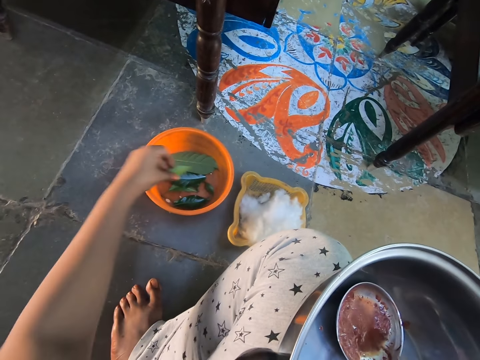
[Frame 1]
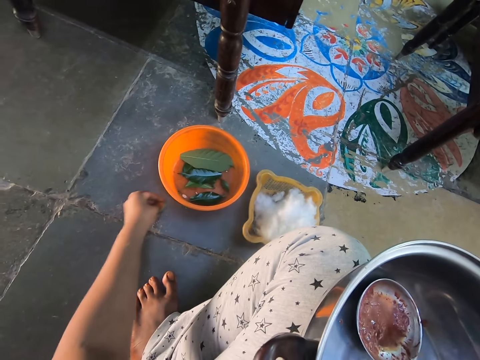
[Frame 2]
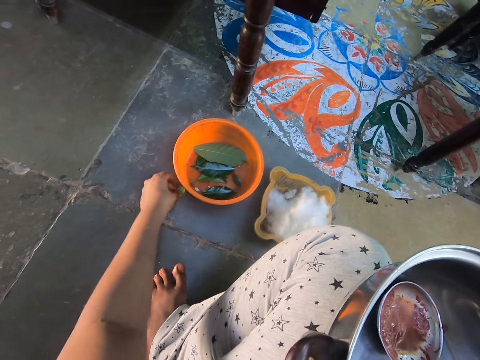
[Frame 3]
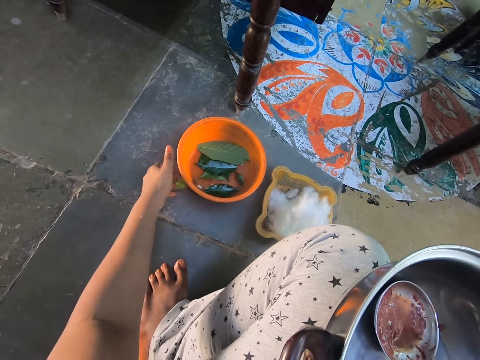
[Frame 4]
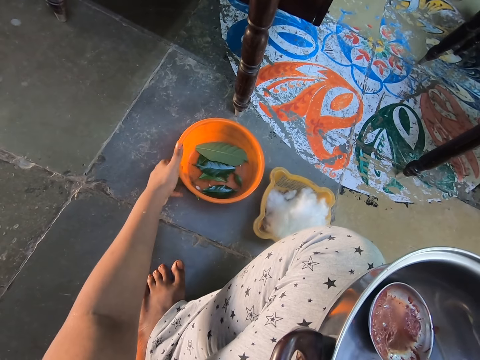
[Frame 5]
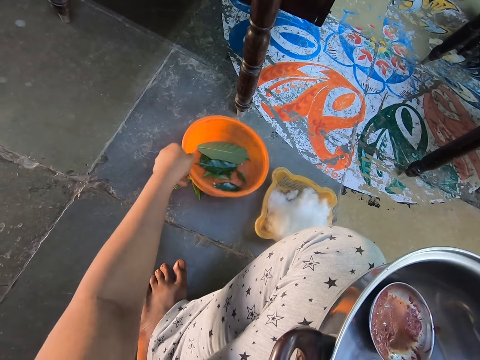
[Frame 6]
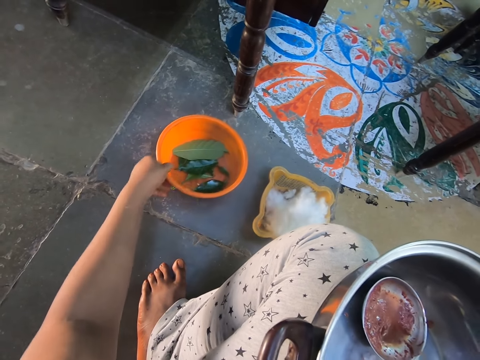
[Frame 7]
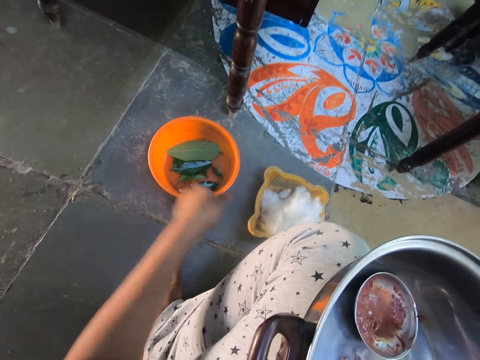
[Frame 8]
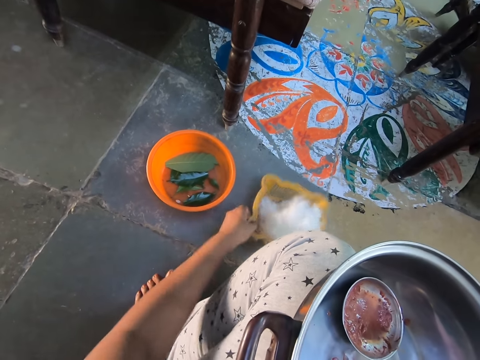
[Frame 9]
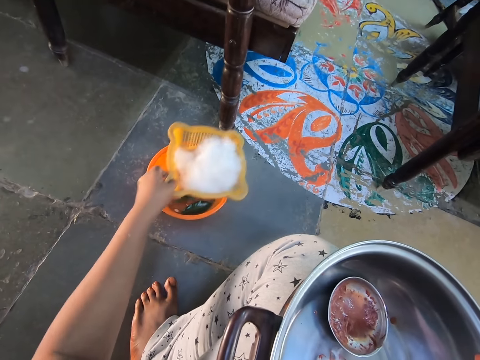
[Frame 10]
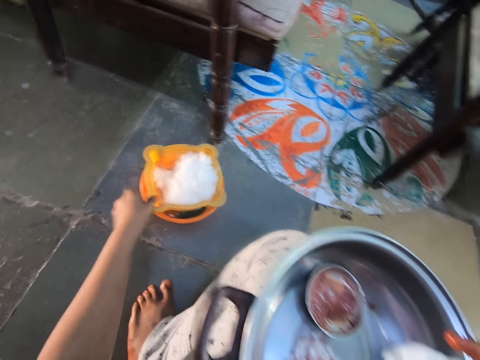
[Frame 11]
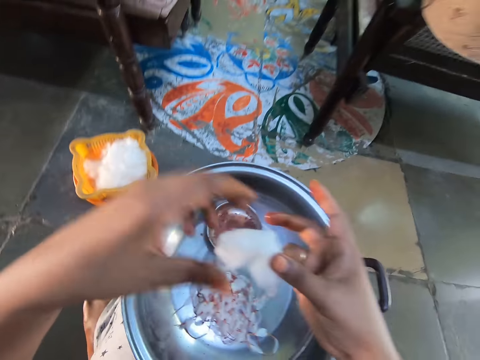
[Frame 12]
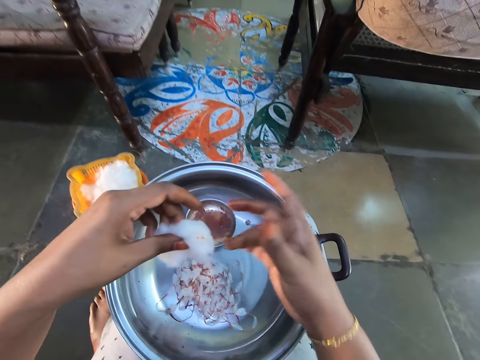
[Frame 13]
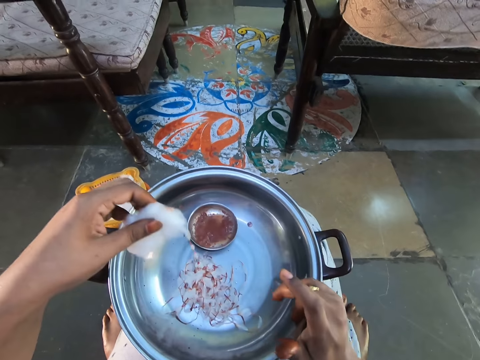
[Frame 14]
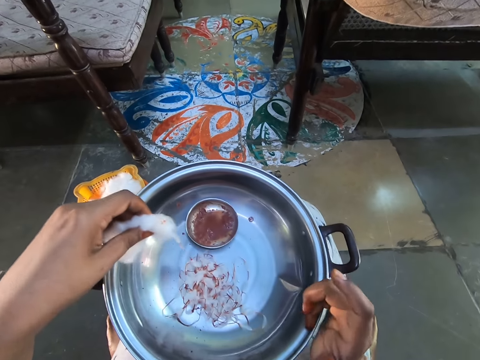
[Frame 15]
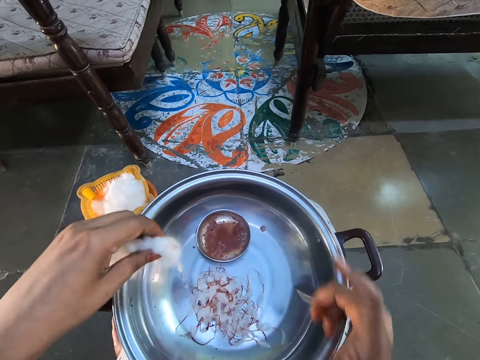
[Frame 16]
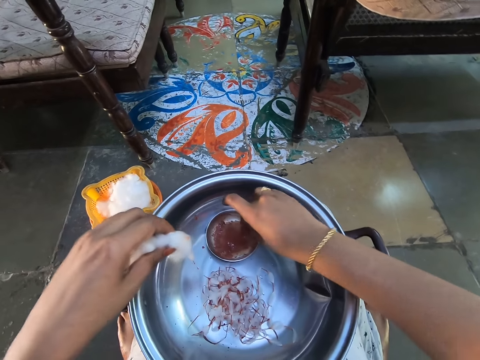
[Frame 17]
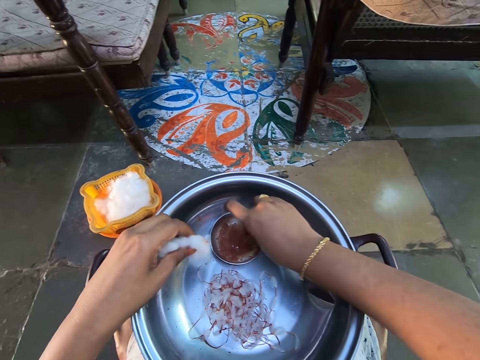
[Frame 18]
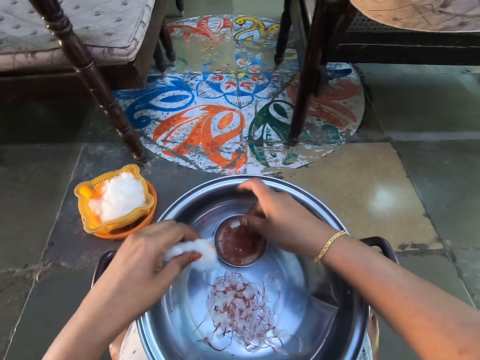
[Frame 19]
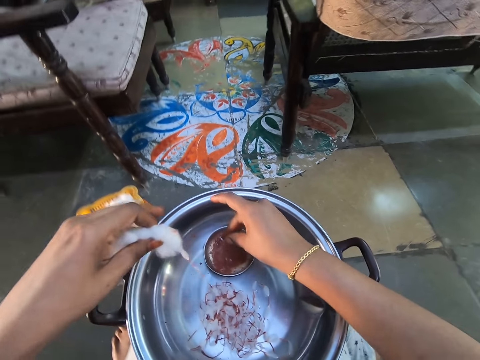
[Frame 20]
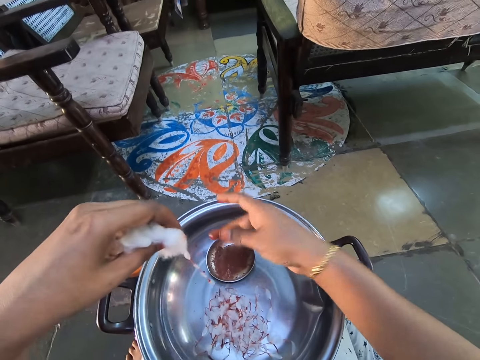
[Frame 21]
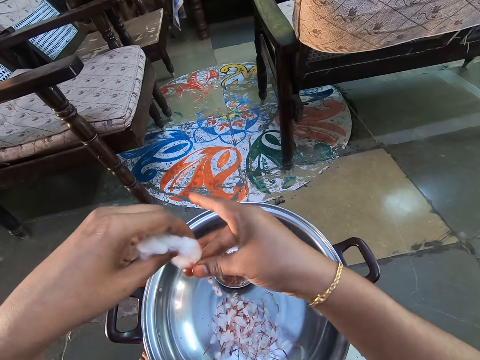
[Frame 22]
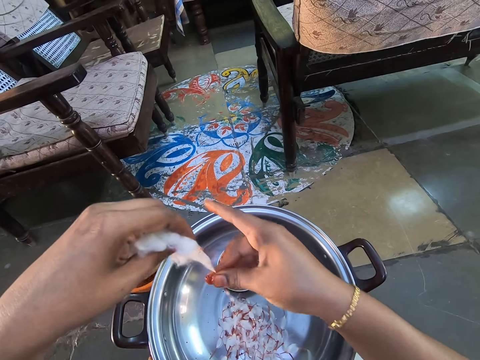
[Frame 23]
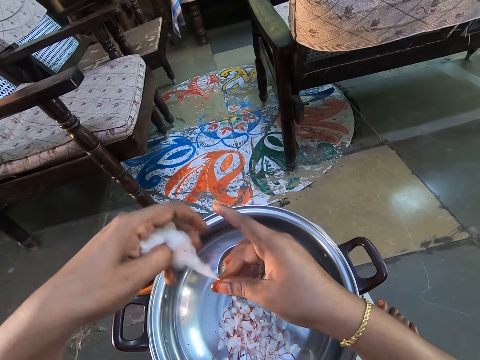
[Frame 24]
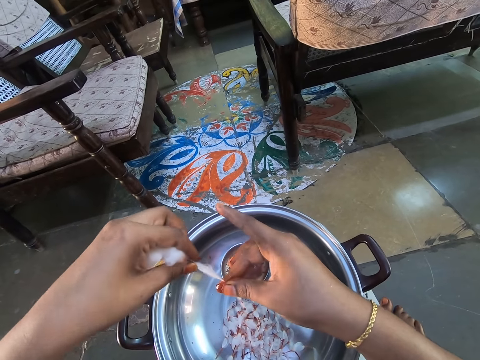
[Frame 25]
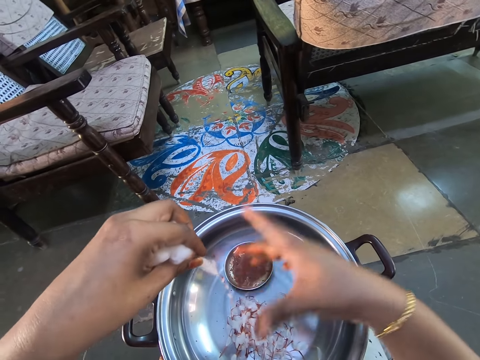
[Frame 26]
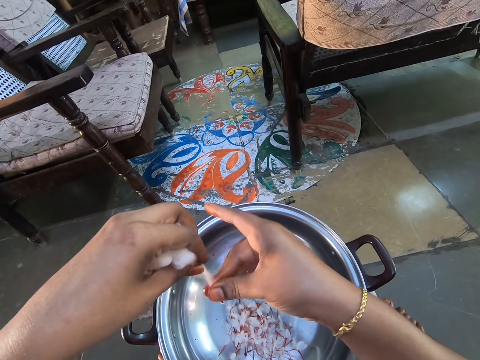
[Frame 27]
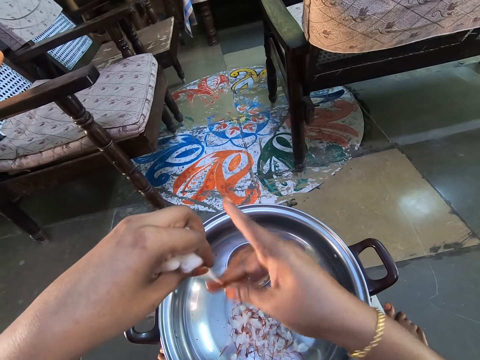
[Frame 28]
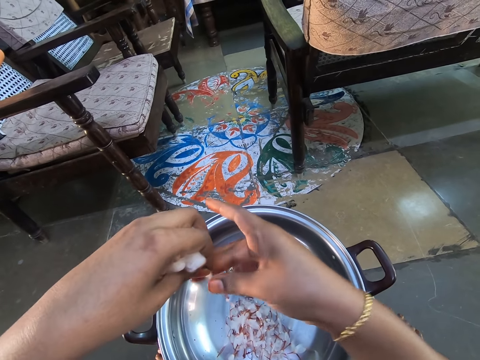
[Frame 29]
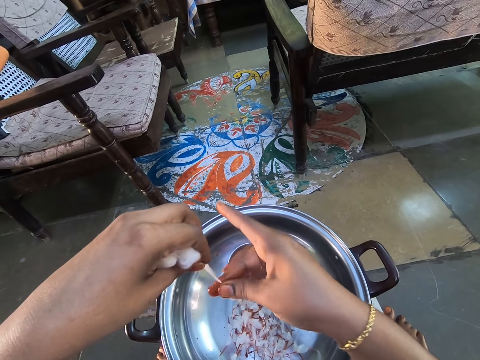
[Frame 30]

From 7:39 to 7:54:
The camera wearer picks a leaf from the basket. They put down the leaf. They lift the basket and put down the basket. They pick up the basket. They put down the basket on the other. They hold the cotton wool. They dip fingers in the solution. They scoop something on the plate. They stain the brown solution on the cotton wool.

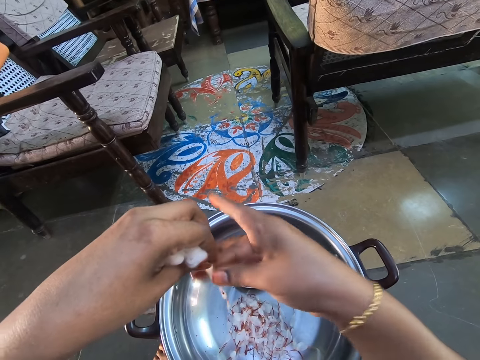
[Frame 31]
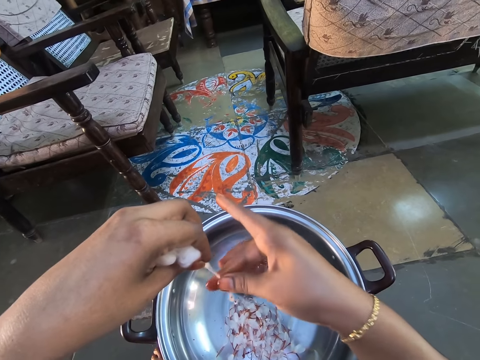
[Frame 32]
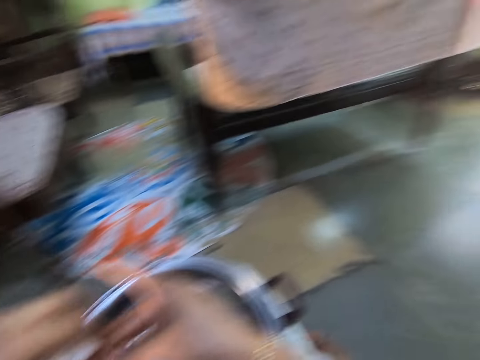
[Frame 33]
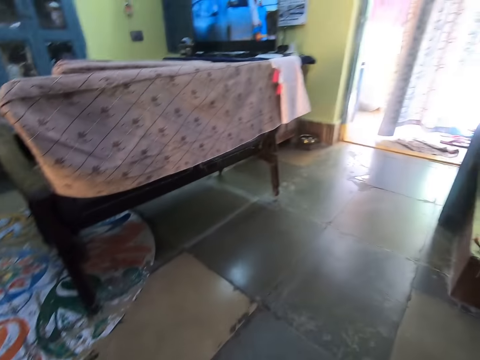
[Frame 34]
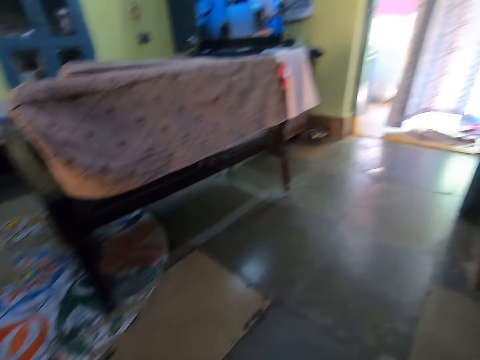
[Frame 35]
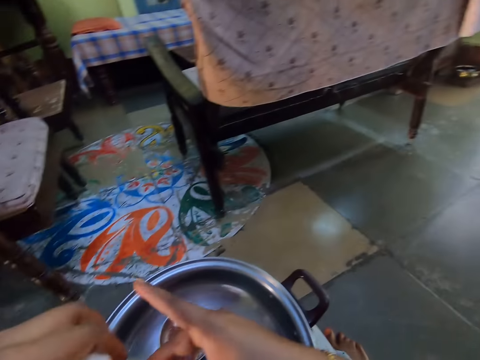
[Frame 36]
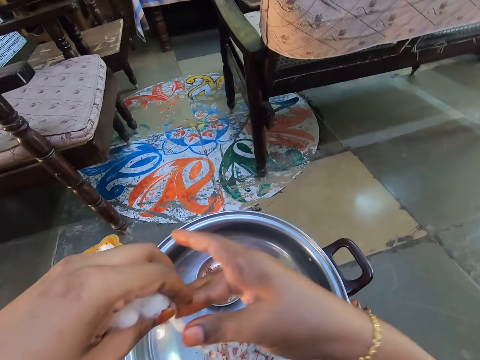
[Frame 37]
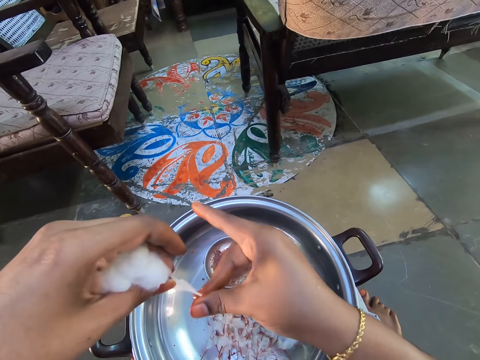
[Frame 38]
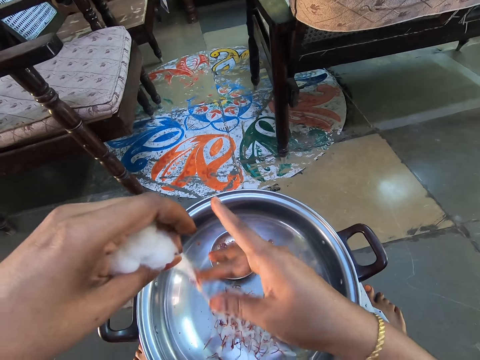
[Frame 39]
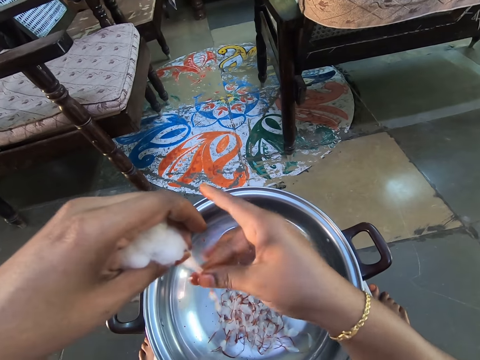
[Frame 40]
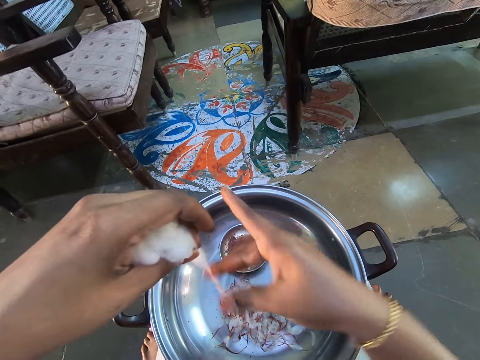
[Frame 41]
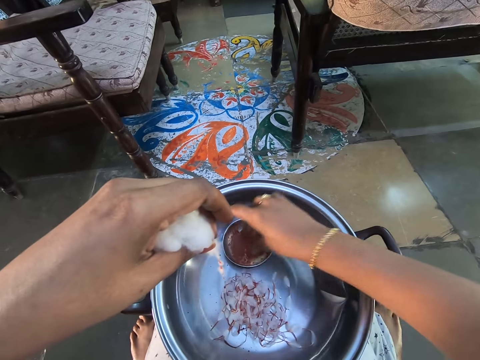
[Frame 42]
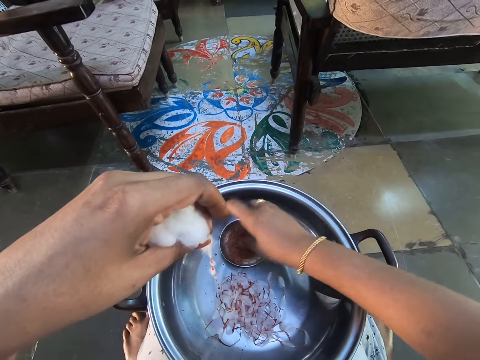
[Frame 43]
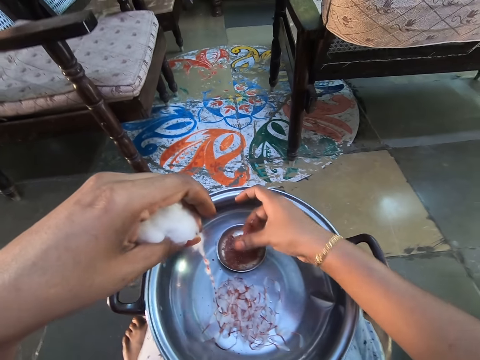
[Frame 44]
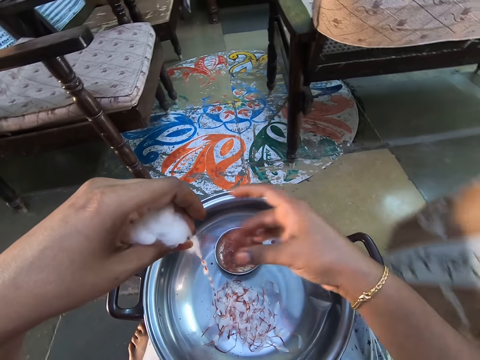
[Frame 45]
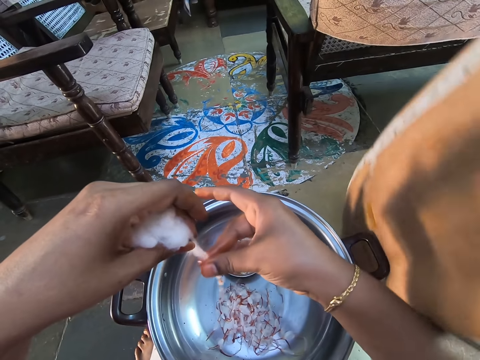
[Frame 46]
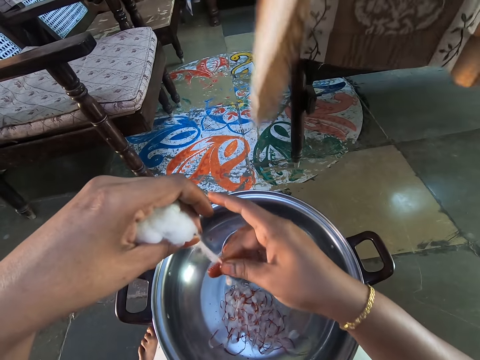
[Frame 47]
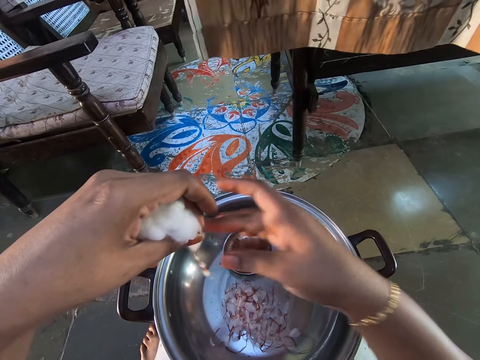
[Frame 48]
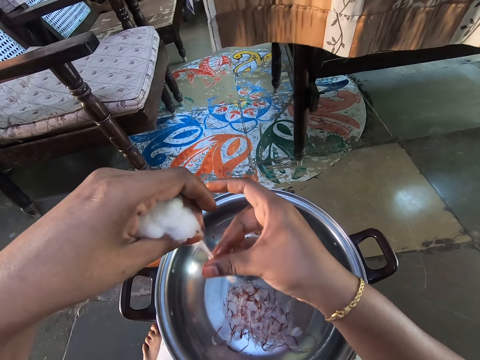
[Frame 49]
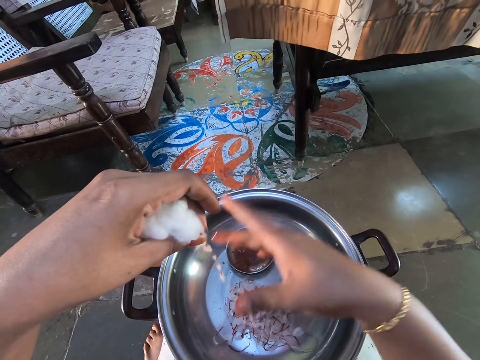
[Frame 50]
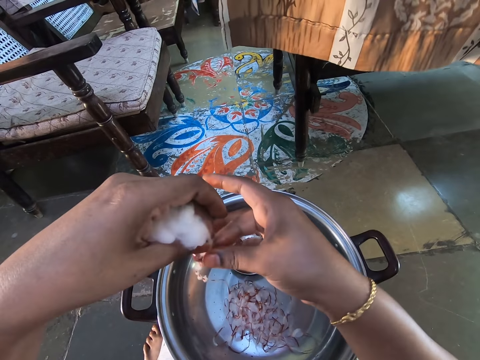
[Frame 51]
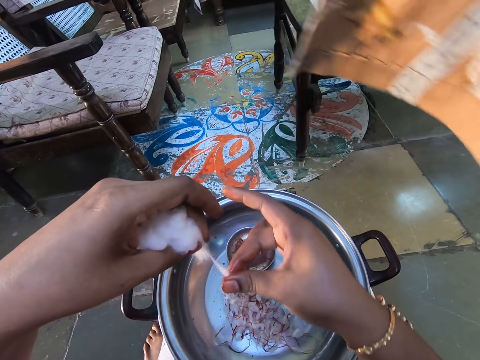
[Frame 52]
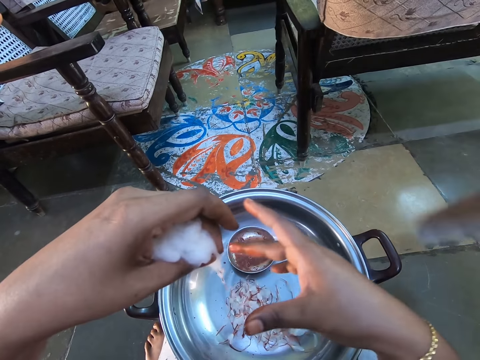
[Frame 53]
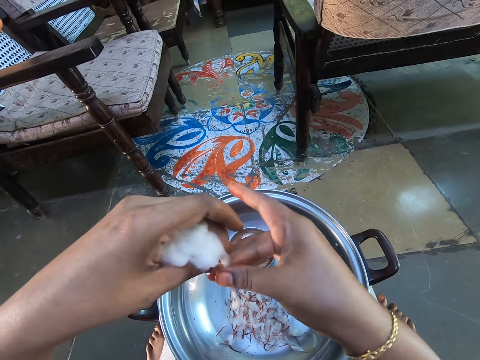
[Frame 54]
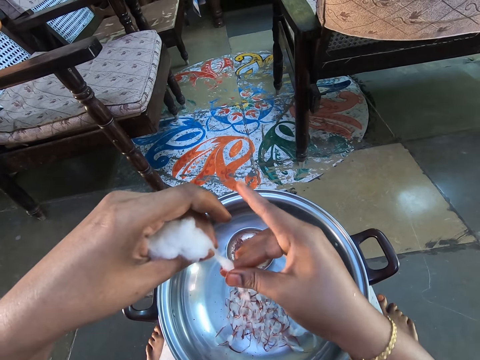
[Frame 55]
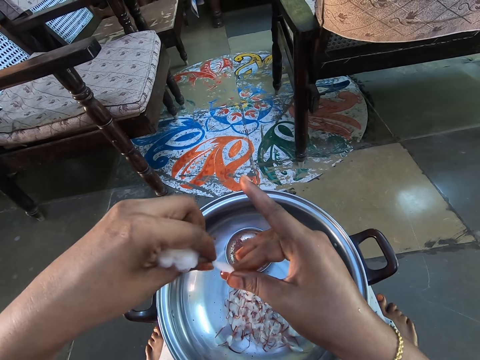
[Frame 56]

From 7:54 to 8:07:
The camera wearer looks around the house. They stain the brown solution on the cotton wool. They dip fingers in the solution. They scoop something on the plate. They stain the brown solution on the cotton wool.
